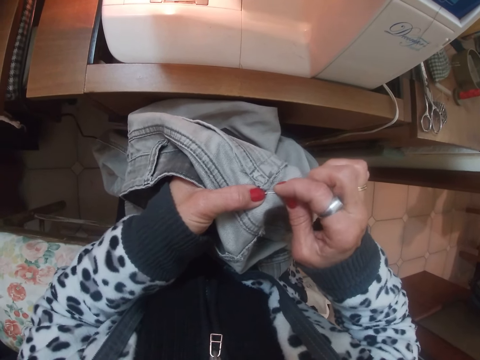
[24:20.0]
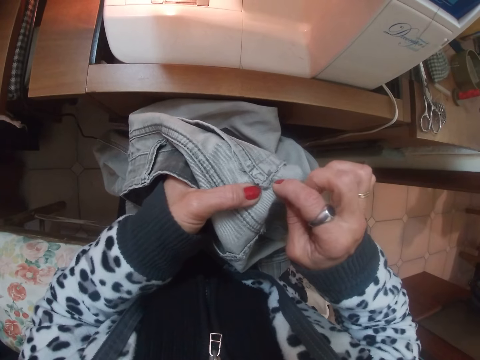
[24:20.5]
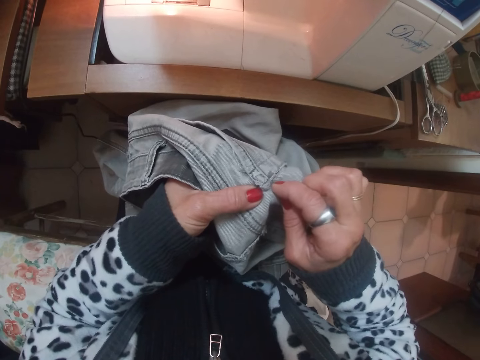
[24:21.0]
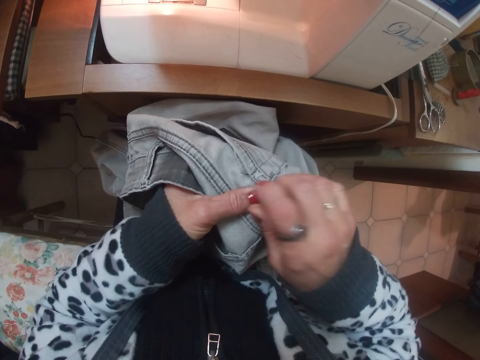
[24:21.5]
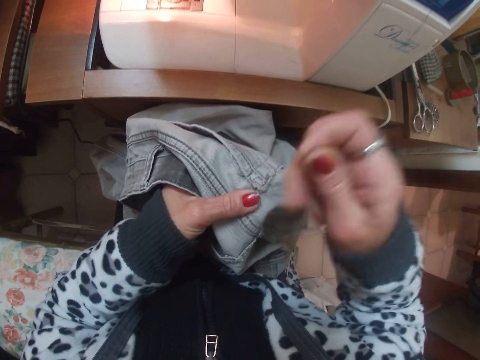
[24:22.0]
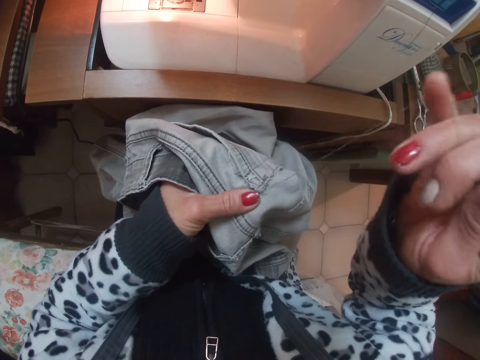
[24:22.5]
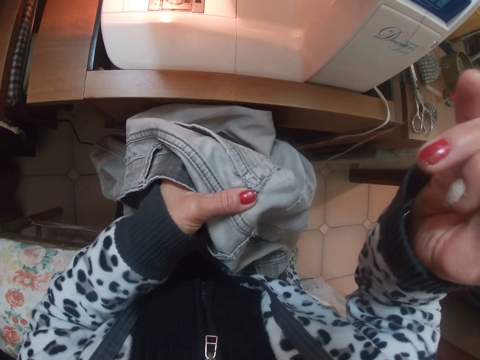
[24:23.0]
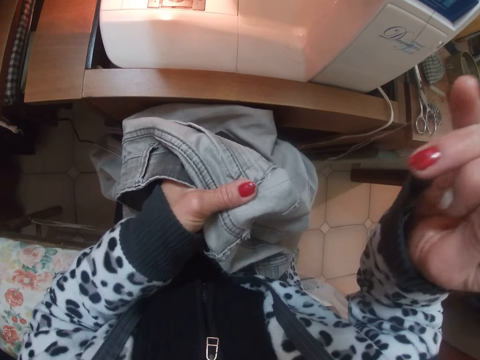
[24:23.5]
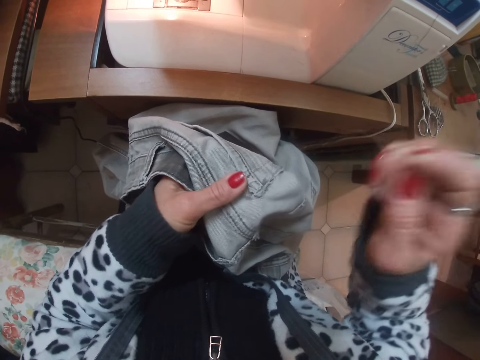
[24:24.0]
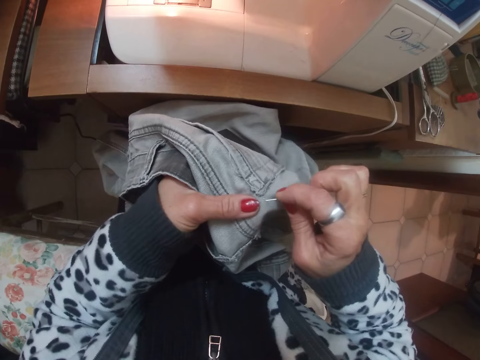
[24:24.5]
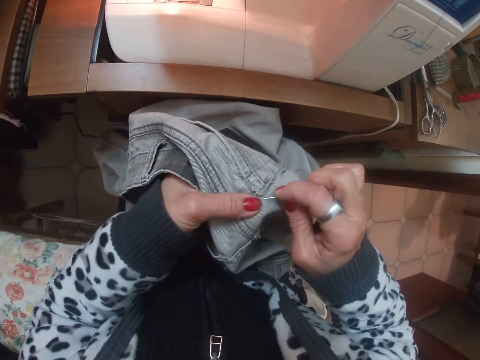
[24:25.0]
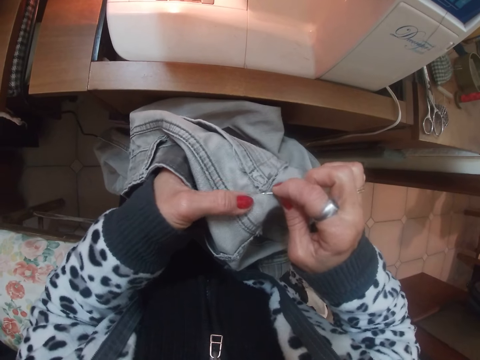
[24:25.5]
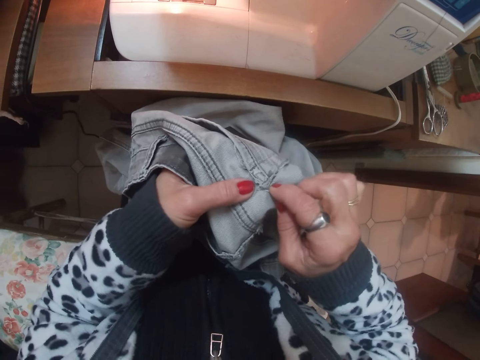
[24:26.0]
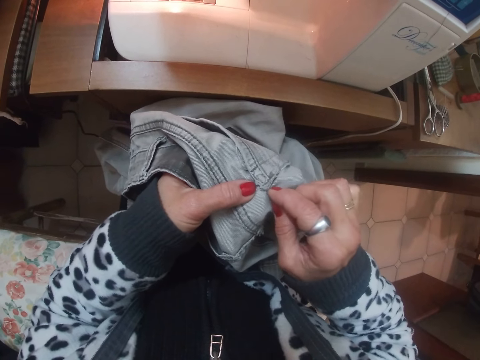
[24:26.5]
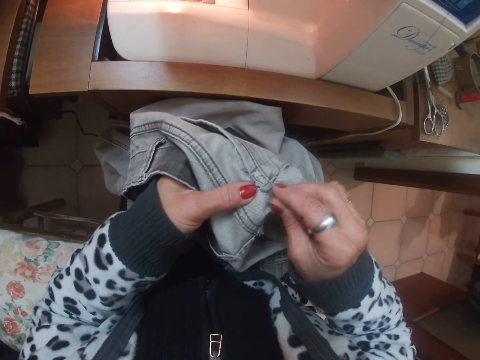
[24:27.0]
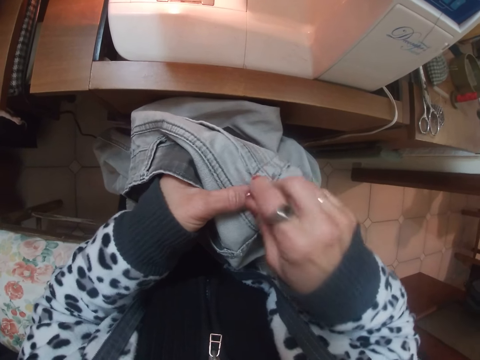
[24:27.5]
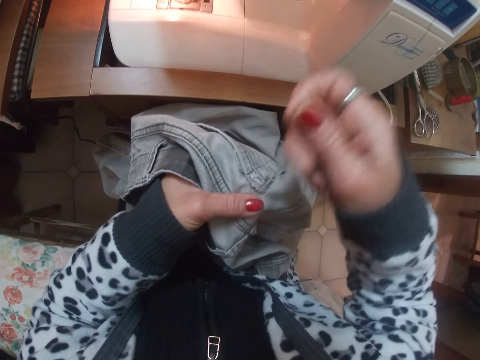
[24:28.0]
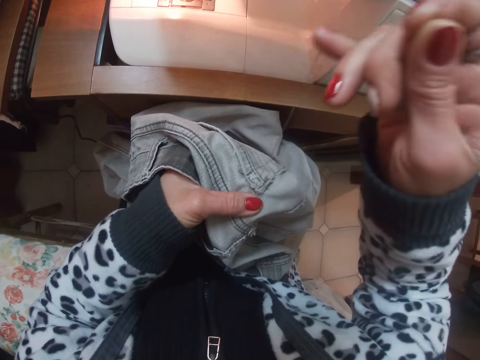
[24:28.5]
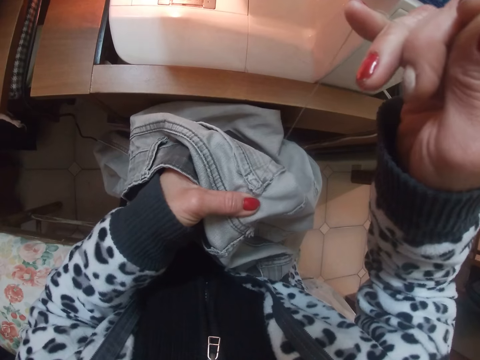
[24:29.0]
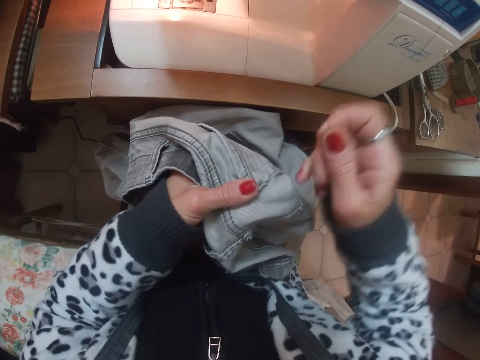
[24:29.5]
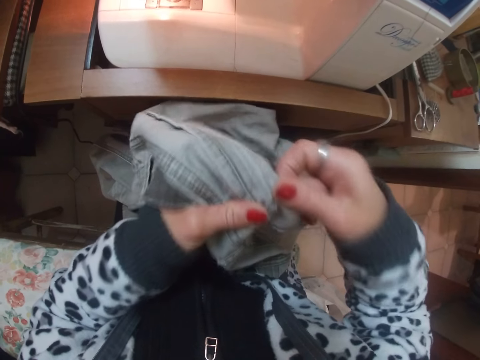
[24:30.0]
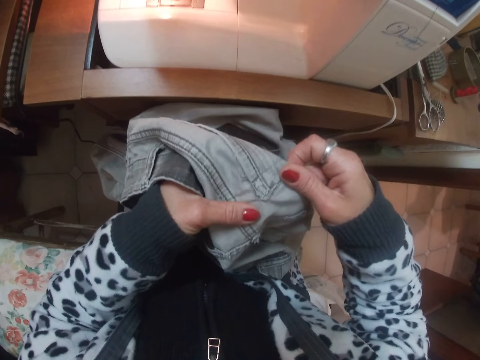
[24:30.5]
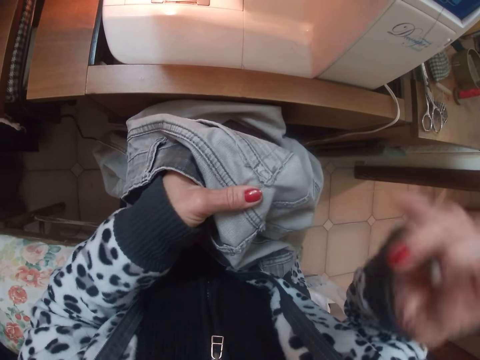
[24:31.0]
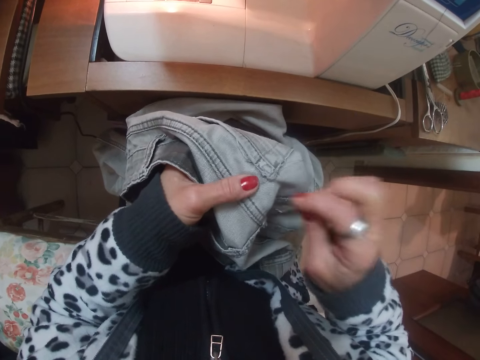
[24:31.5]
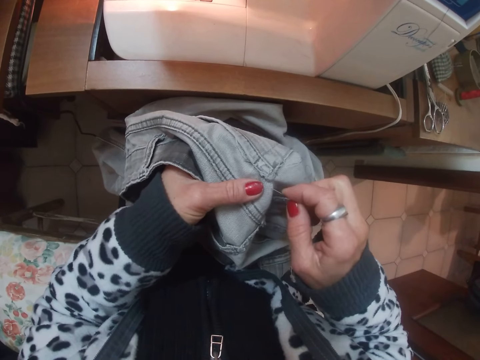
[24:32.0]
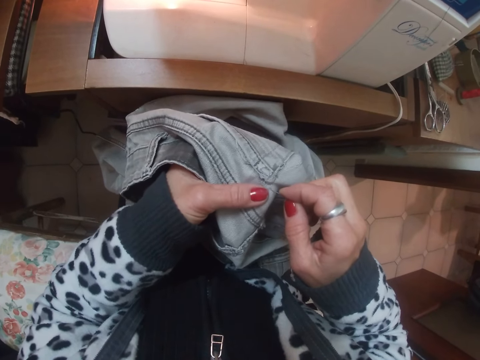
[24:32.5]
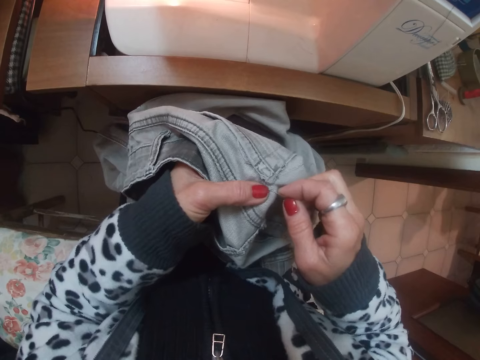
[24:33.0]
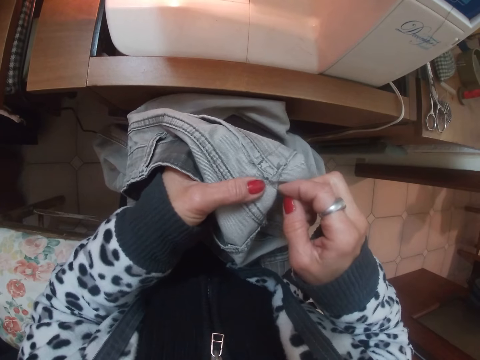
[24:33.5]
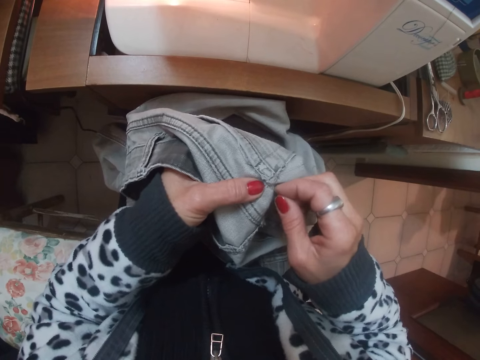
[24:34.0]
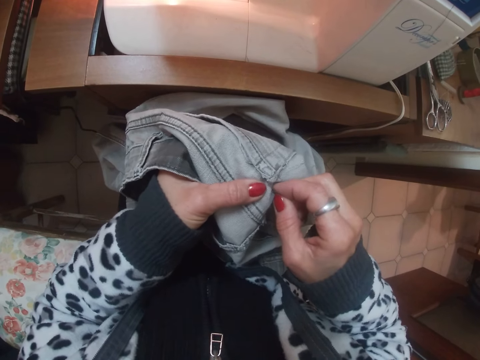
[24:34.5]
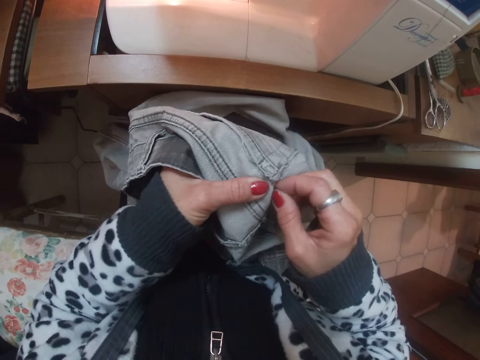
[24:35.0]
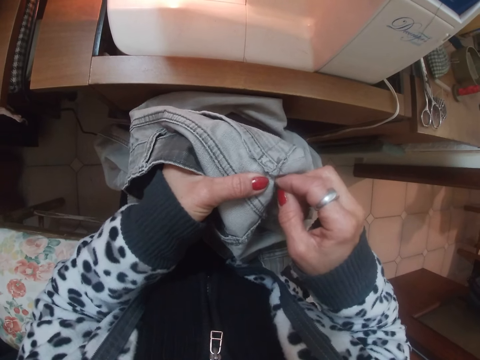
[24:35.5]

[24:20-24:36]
The camera wearer pulls a sewing needle. She sews a pair of pants with the sewing needle. She pulls the sewing needle. She adjusts the cloth with both hands briefly. She sews the cloth on her thighs with the needle together with thread in her right hand.

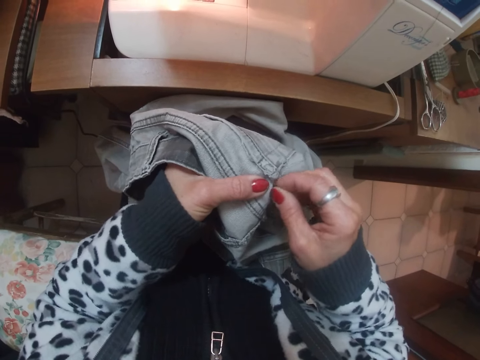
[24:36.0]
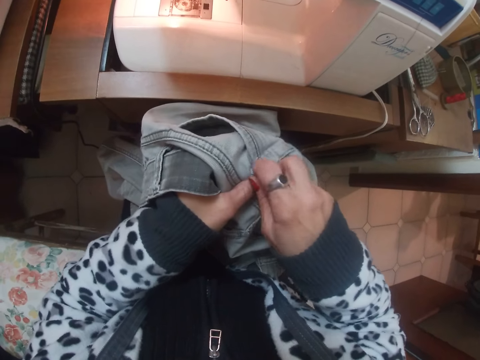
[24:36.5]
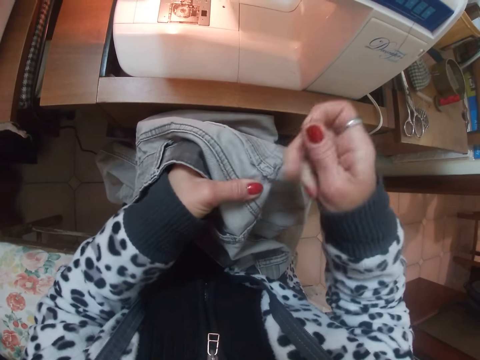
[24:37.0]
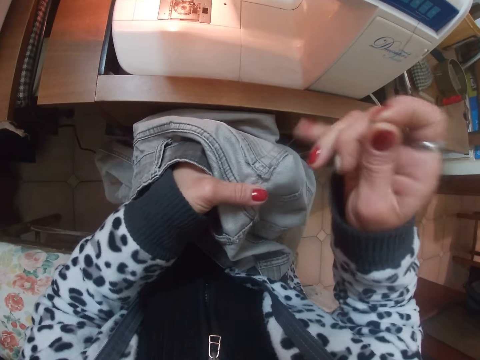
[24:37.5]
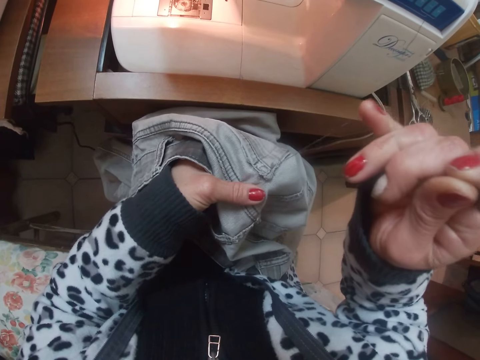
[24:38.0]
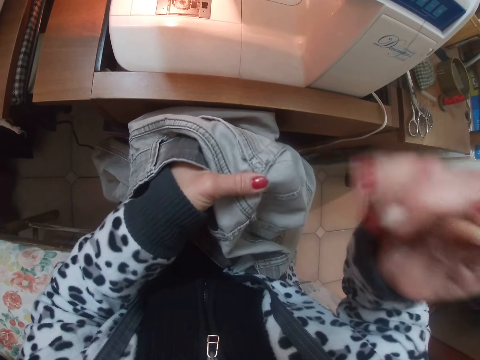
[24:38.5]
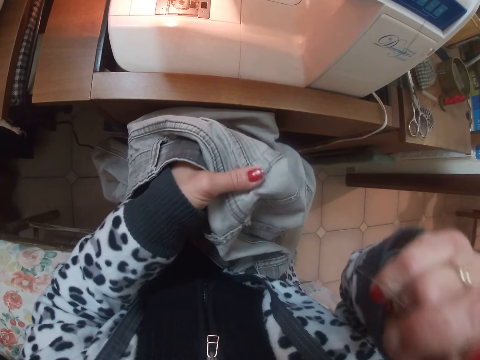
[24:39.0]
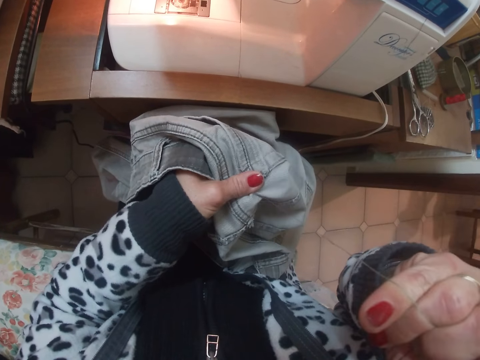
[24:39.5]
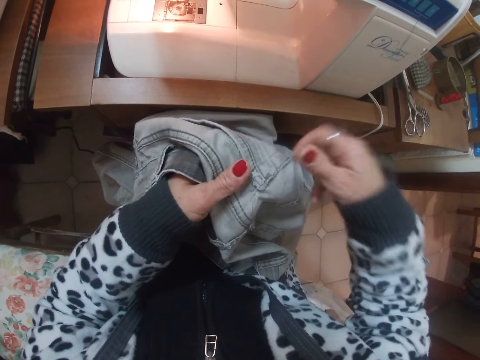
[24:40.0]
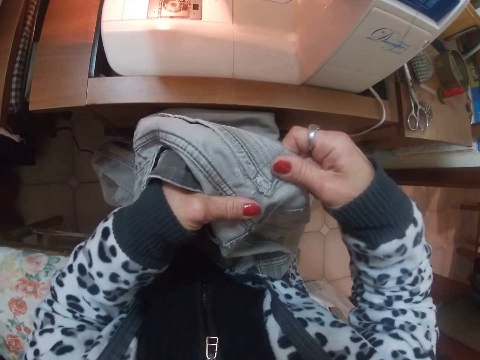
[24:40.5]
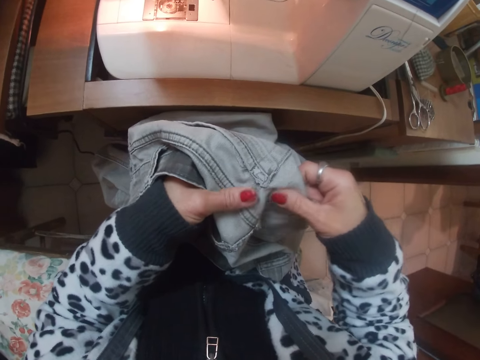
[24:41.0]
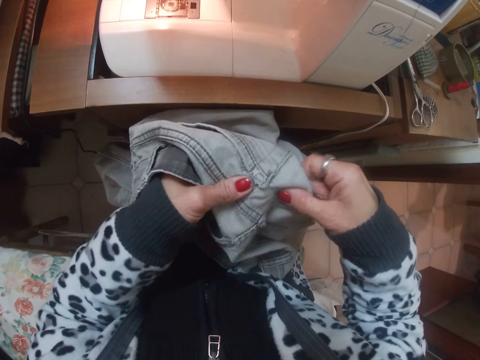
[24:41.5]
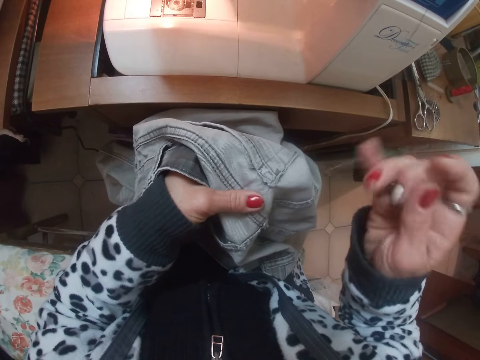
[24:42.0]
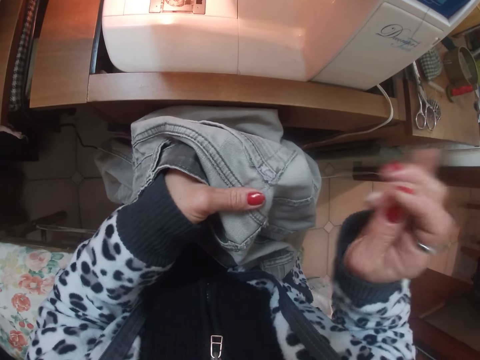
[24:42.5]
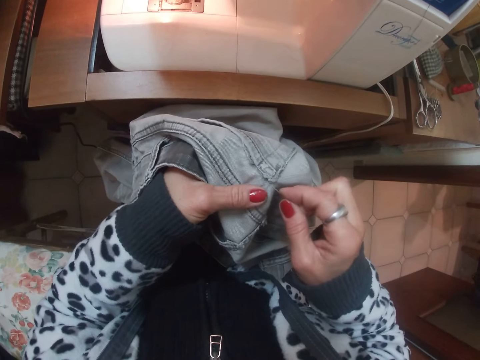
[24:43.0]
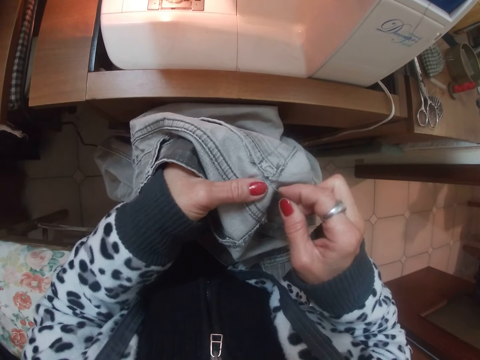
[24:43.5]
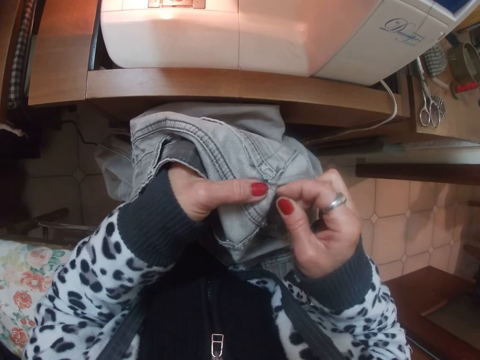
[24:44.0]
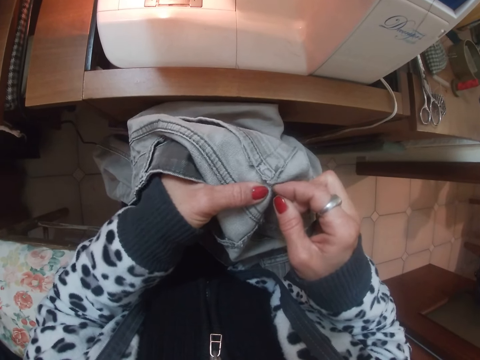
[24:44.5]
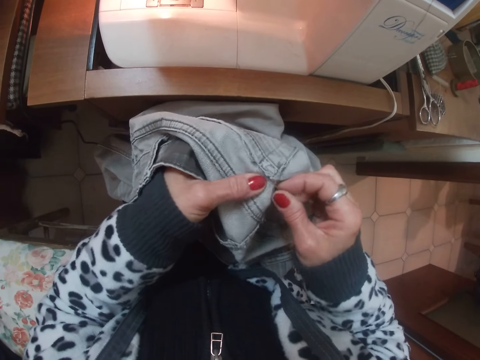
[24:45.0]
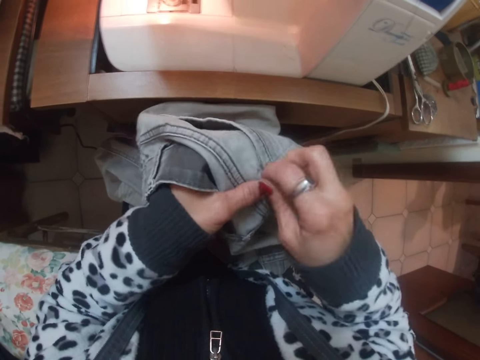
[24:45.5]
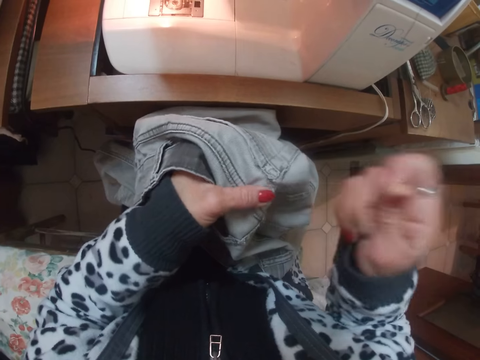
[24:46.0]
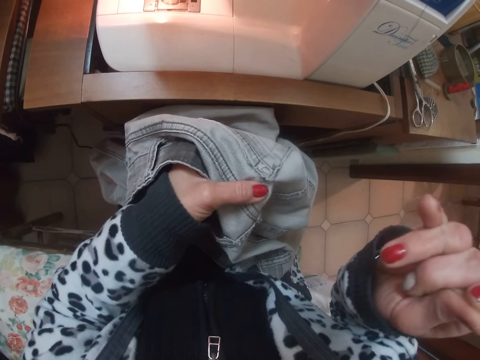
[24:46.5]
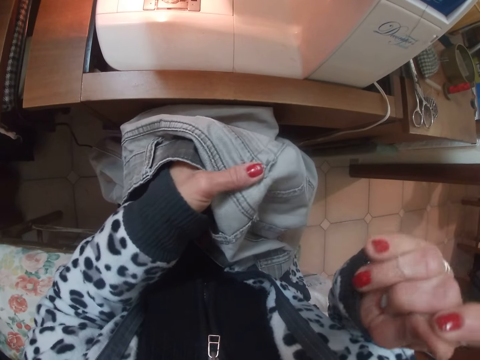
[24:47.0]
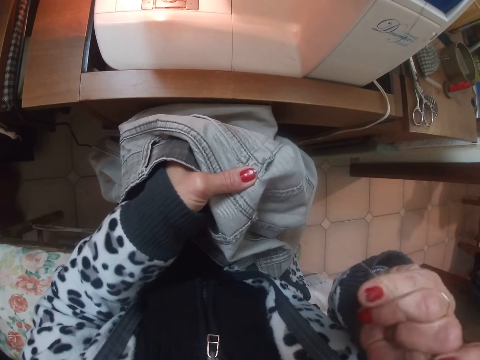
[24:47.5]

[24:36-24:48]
The camera wearer pulls a sewing needle. She adjusts the cloth with her right hand briefly. She sews the cloth on her thighs with the needle together with thread in her right hand. She pulls the needle.
